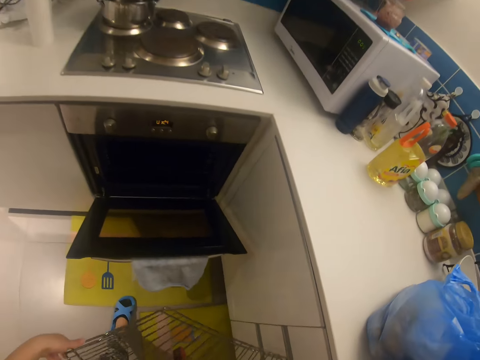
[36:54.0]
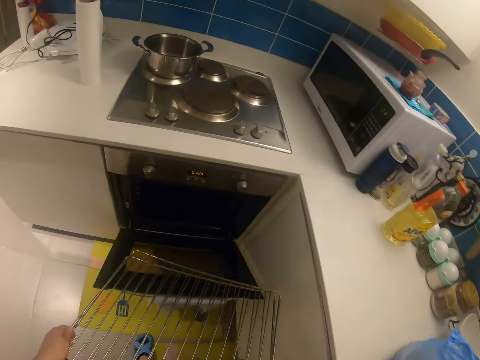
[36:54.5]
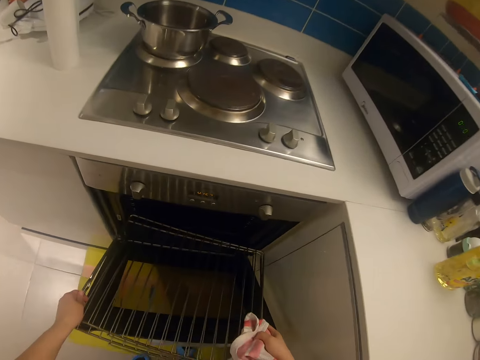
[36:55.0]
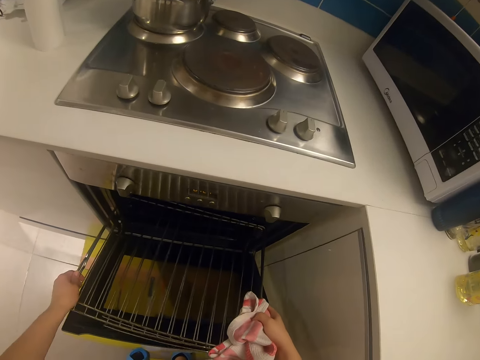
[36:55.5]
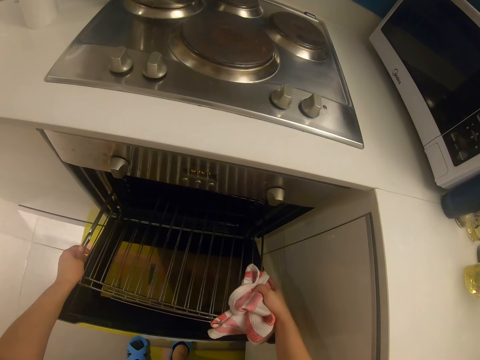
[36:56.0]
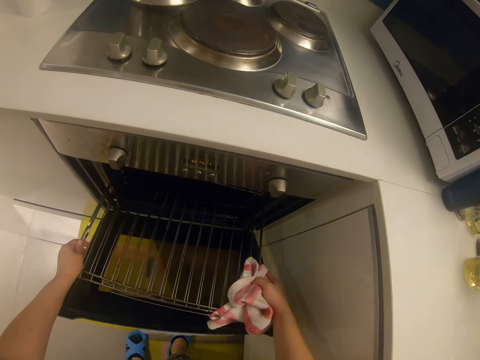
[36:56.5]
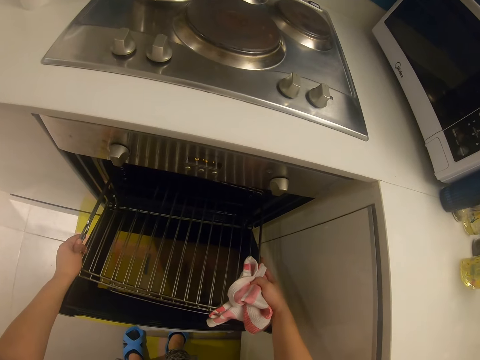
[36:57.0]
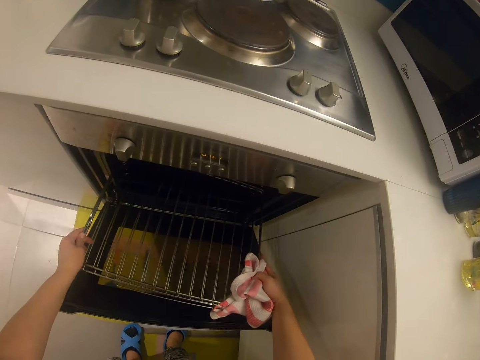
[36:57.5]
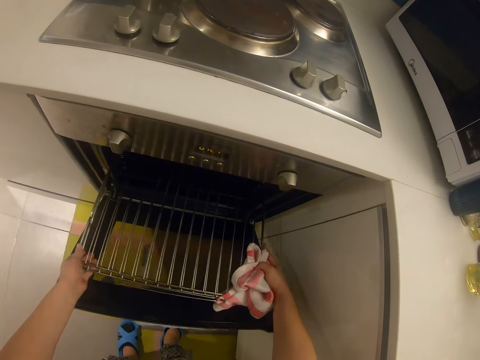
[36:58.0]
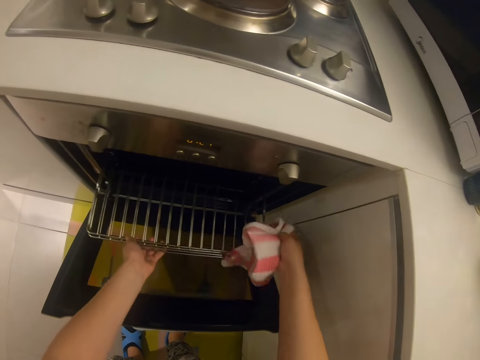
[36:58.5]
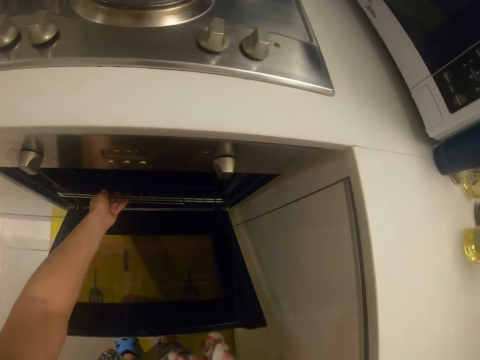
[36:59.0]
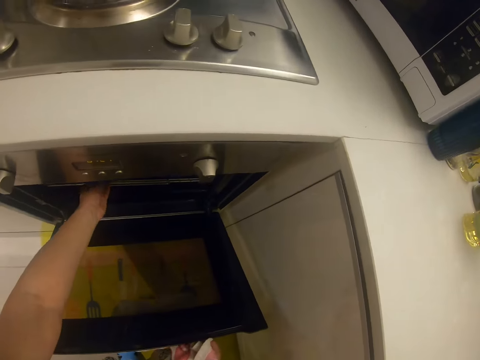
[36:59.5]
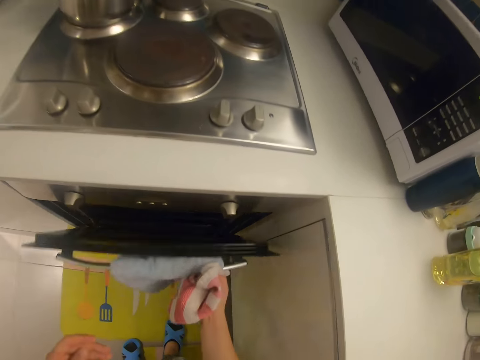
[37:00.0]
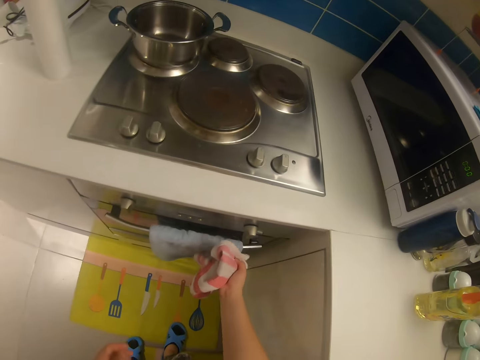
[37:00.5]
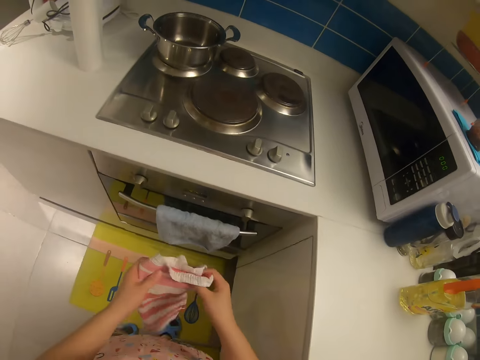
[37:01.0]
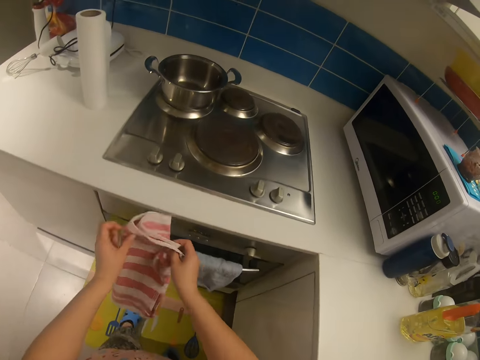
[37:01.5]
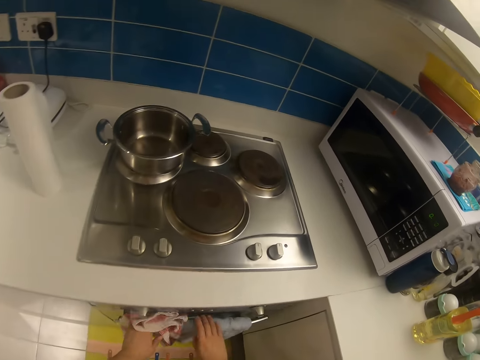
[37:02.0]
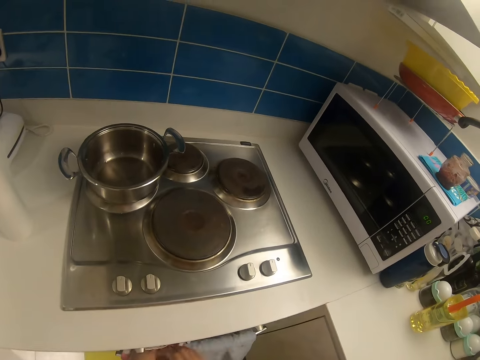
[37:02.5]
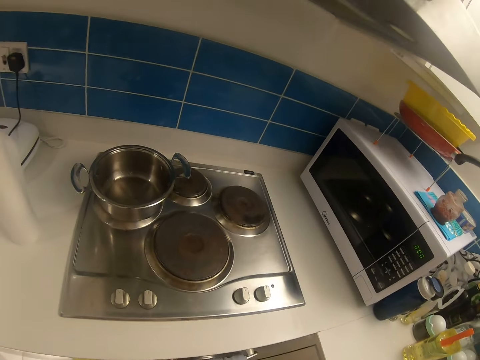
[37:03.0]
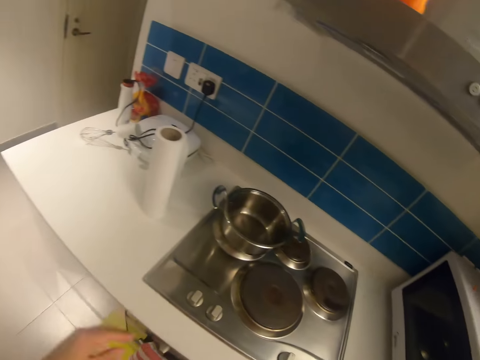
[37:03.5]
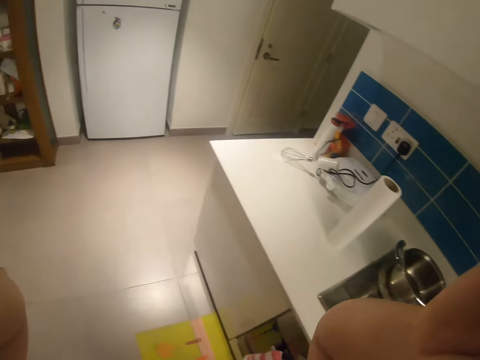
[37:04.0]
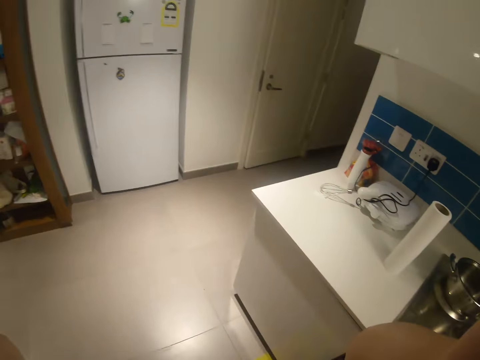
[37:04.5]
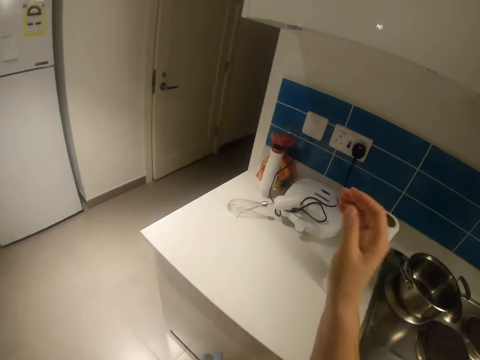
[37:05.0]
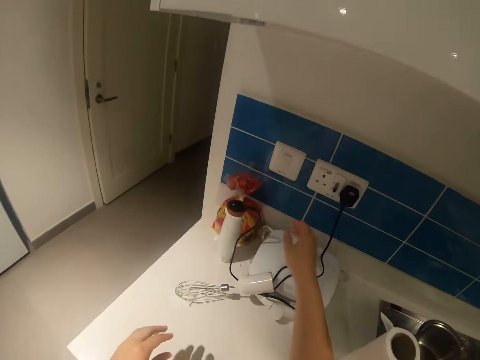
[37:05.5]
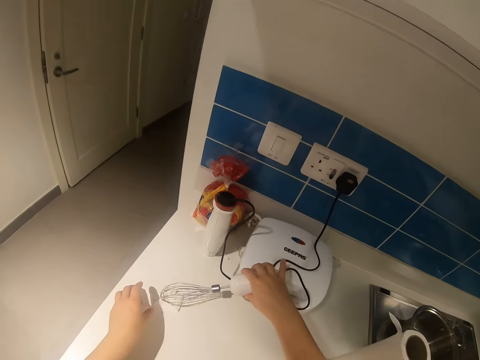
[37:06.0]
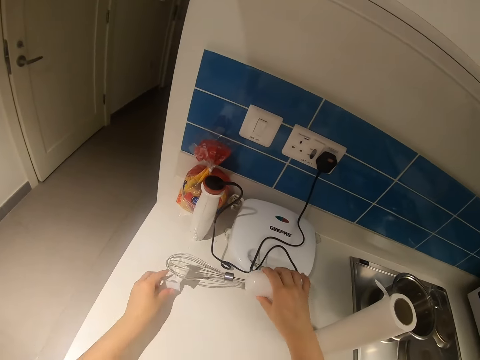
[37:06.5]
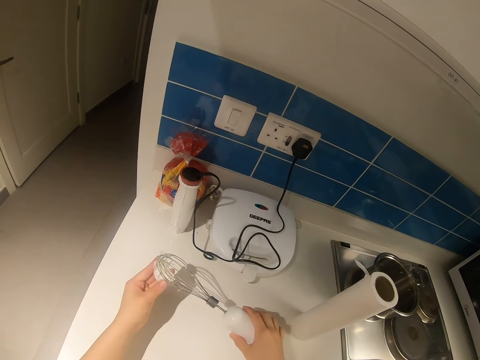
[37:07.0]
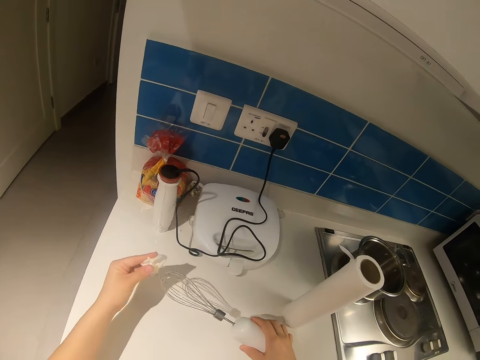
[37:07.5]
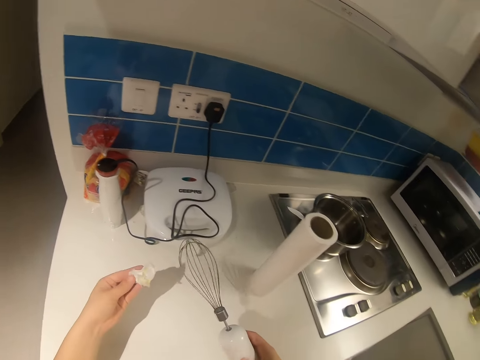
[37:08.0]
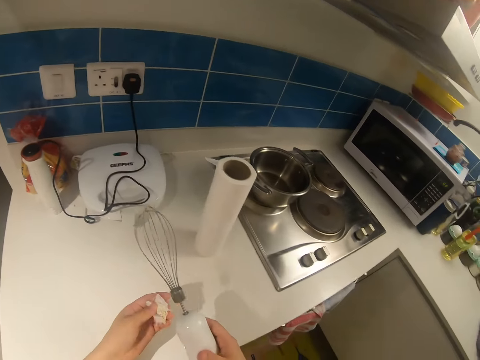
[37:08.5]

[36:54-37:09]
The camera wearer holds the oven rack. They swing their hand, put the oven rack in the oven, swing their hand, and push the rack in the oven. They swing their hand, close the oven, and swing their hand. They hold the tea towel, swing their hand, and hang the tea towel on the oven handle. They swing their hand, touch something, and swing their hand. They pick up the mixer or egg beater on the counter. They remove the tissue paper on the mixer and swing their hand.

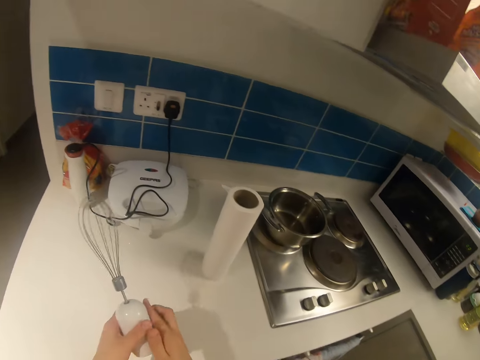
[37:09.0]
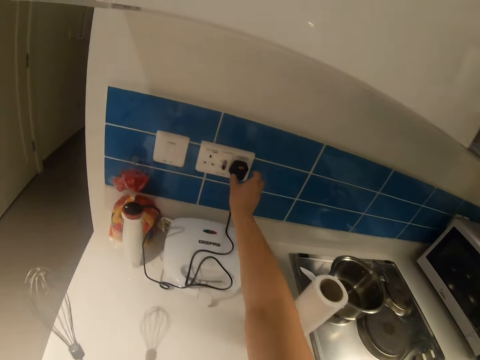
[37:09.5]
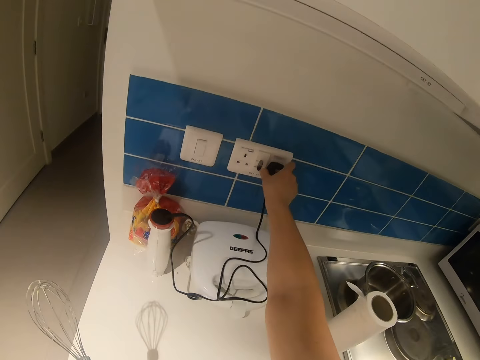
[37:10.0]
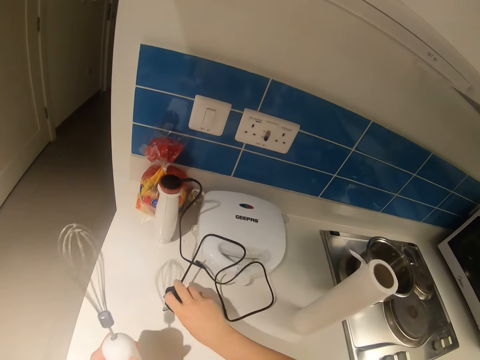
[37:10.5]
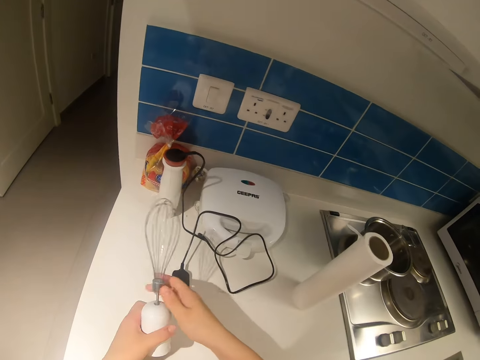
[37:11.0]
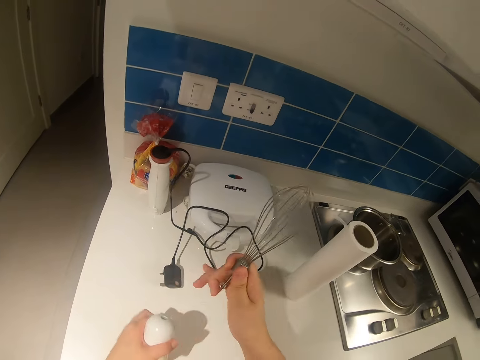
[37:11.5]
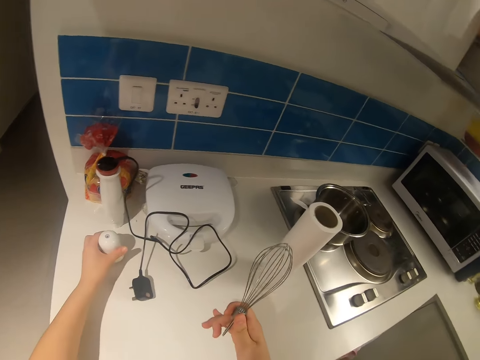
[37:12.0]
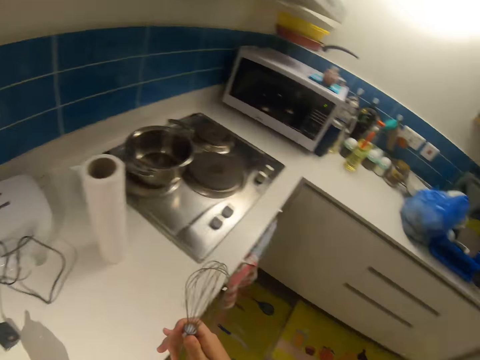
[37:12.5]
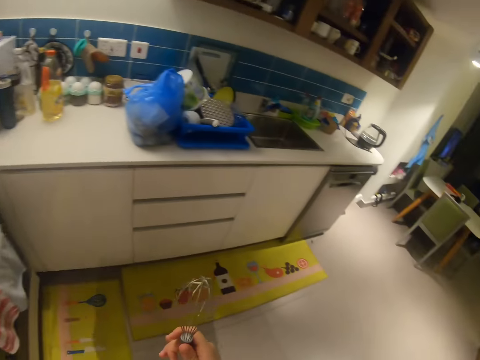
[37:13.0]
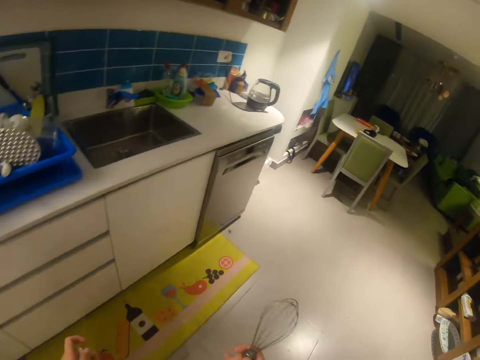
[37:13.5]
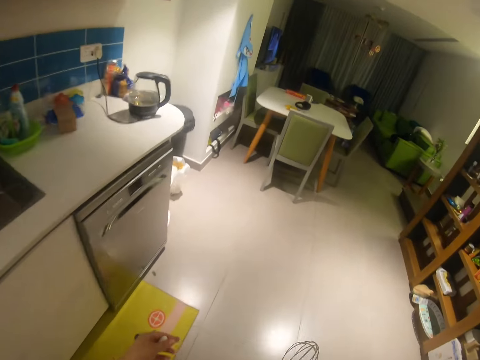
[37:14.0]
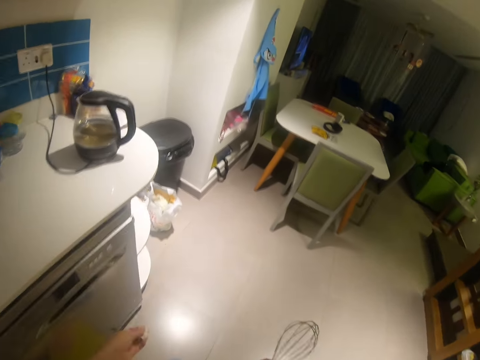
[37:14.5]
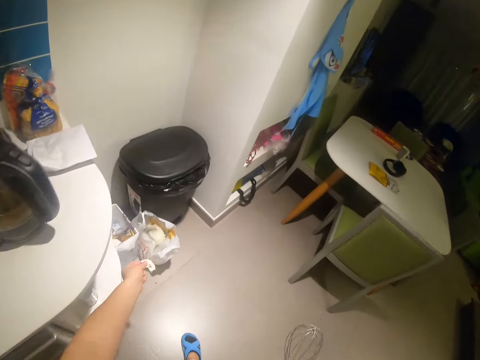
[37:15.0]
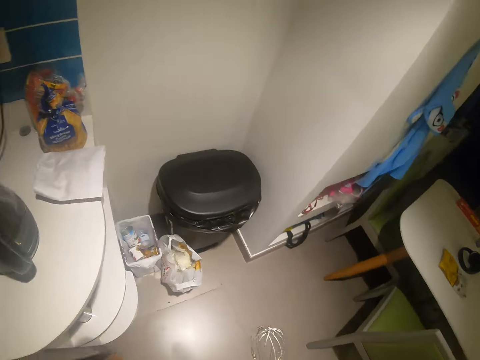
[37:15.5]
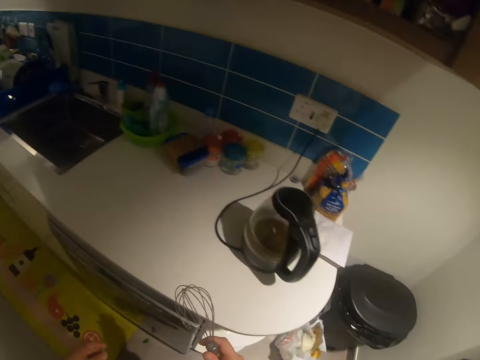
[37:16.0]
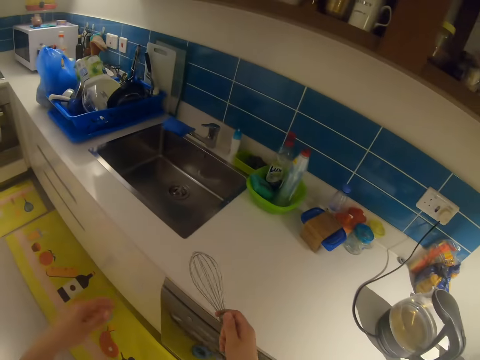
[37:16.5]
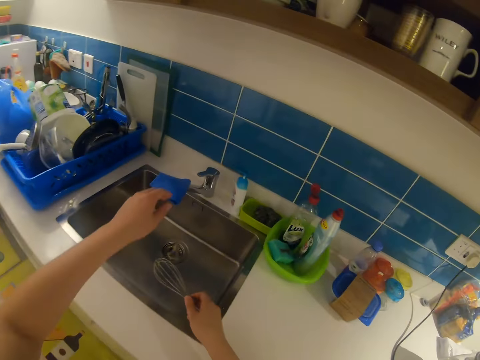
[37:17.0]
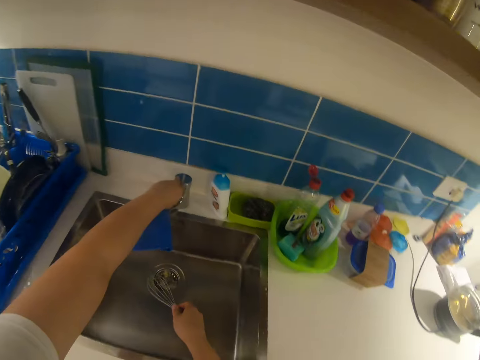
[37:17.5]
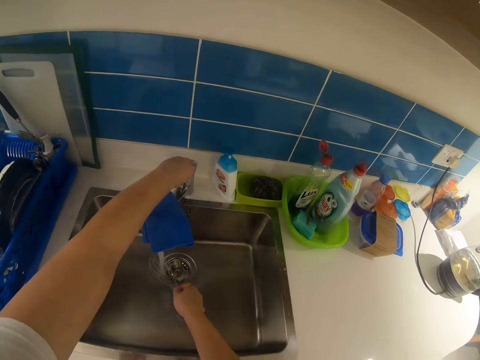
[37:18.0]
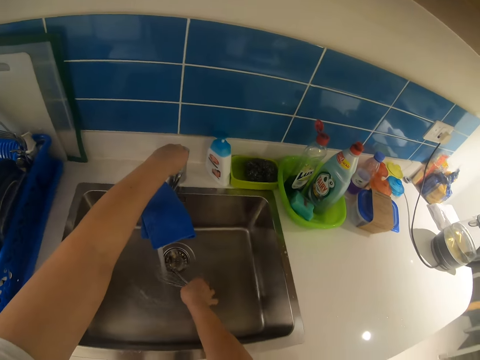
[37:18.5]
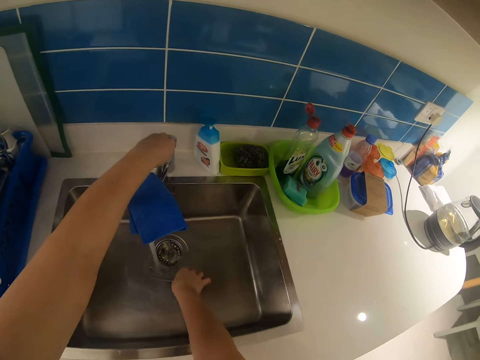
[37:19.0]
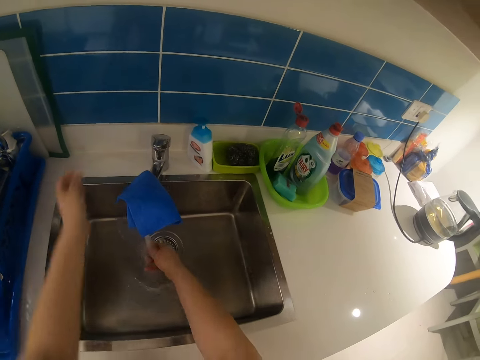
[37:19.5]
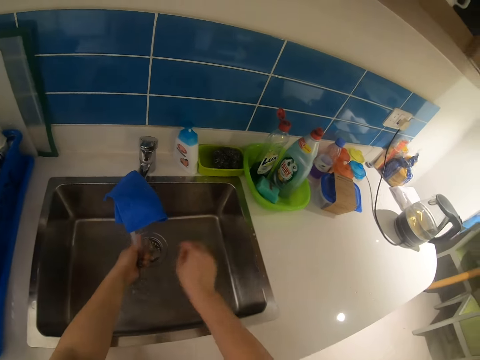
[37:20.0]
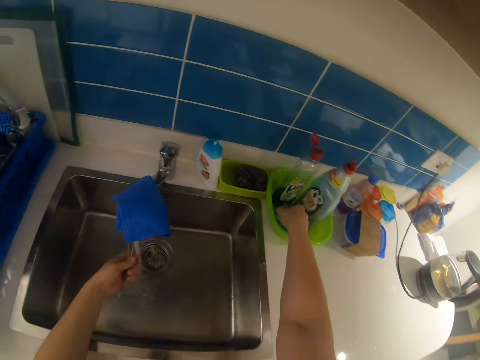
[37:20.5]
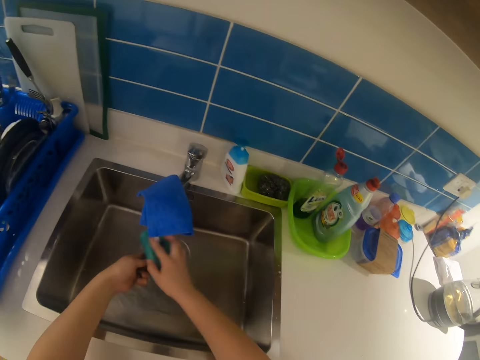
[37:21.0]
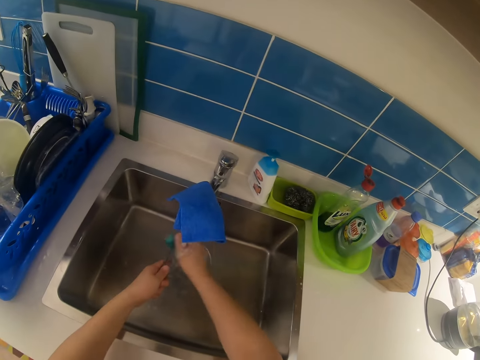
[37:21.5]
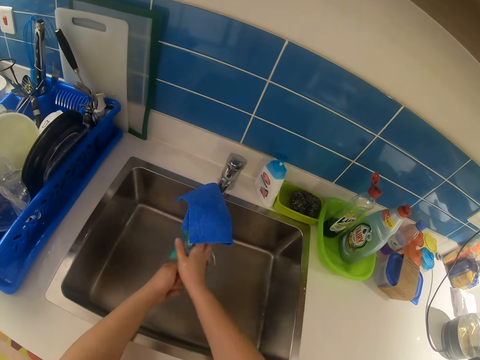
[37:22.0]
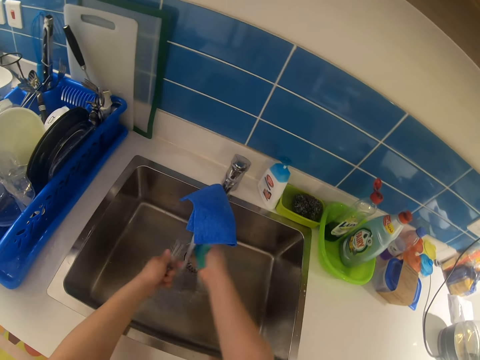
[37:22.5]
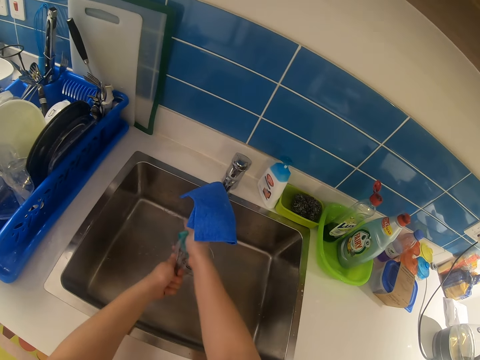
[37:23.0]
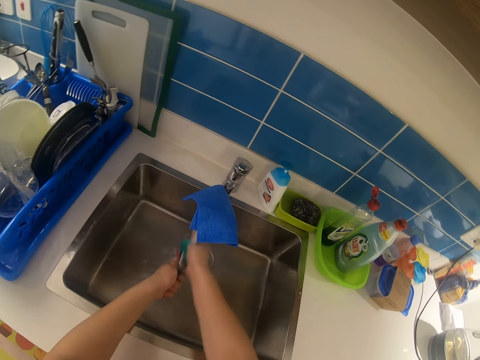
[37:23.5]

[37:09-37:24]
The camera wearer moves the mixer or egg beater to the left hand and swings their hand. They unplug the mixer power base or toaster from the socket. They swing their hand, drop the toaster cable, and swing their hand. They hold the egg beater and separate the mixer from its base. They remove the egg beater's handle, swing their hand, drop the egg beater's handle, and swing their hand. They walk with the mixer towards the trash. They swing their hand, throw the tissue paper in the trash, and swing their hand. They walk towards the sink and swing their hand. They open the tap and rinse the mixer in the tap. They swing their hand. They swing their hand again. They move the egg beater to the left hand. They pick up the sponge in the bowl and scrub the mixer with the sponge.
